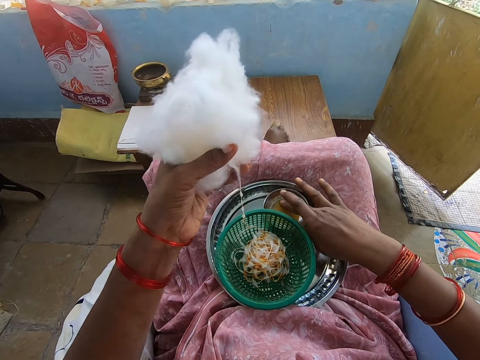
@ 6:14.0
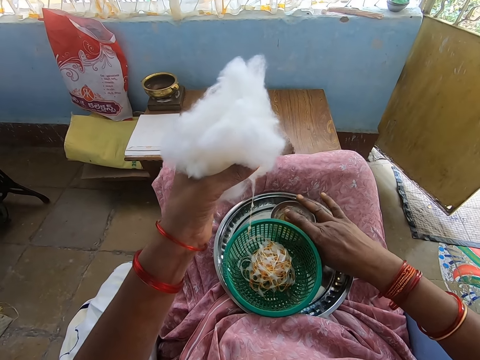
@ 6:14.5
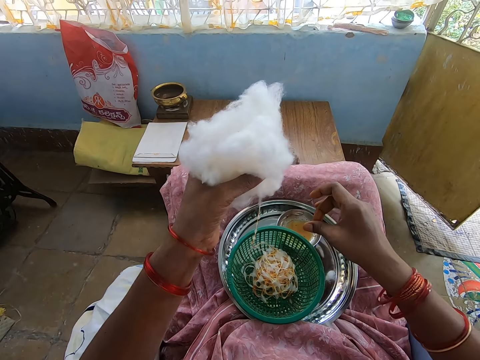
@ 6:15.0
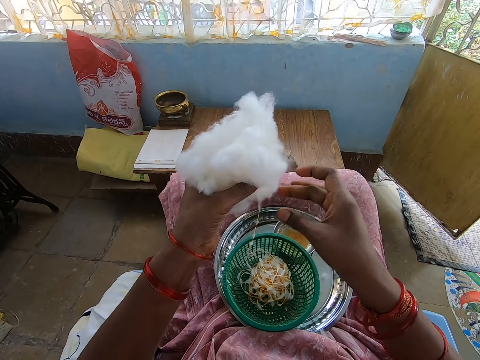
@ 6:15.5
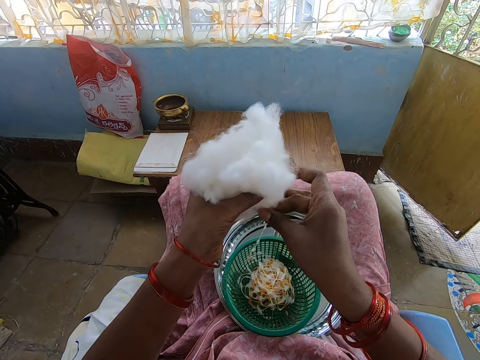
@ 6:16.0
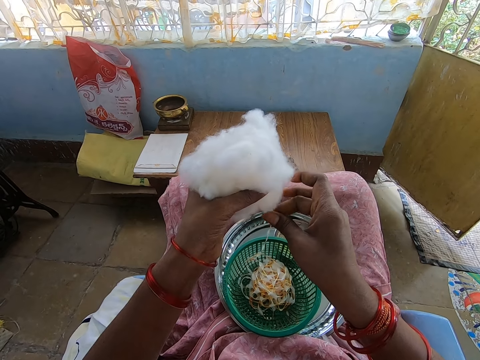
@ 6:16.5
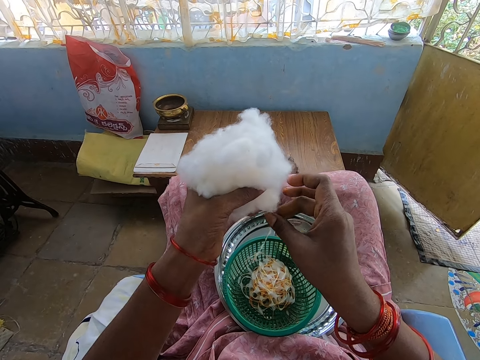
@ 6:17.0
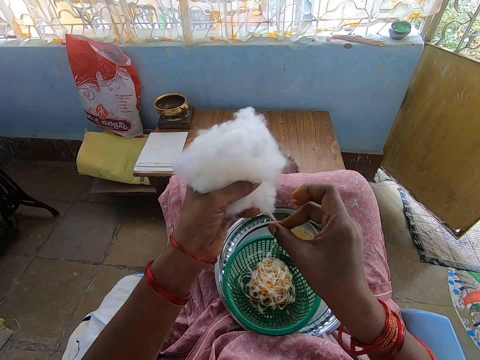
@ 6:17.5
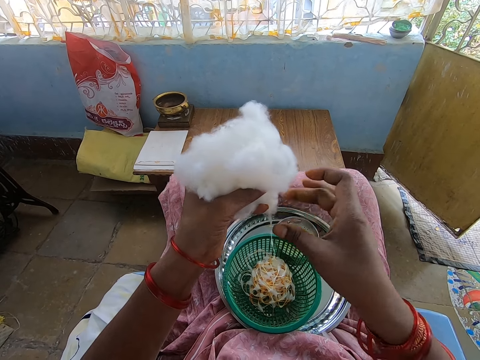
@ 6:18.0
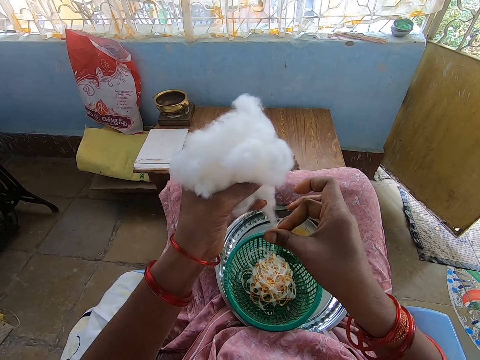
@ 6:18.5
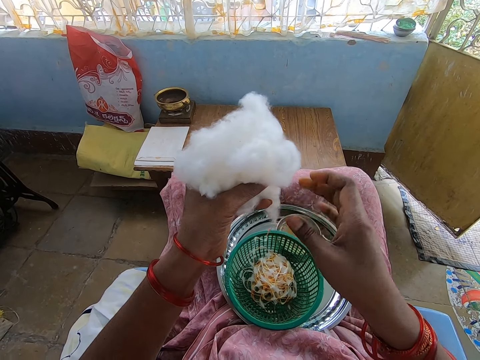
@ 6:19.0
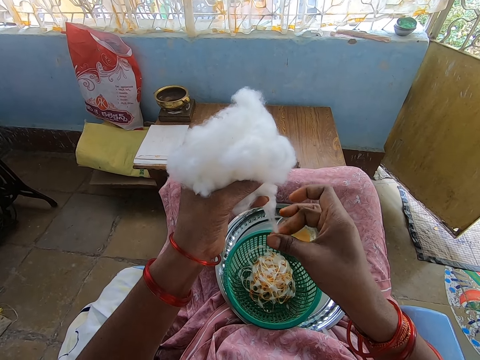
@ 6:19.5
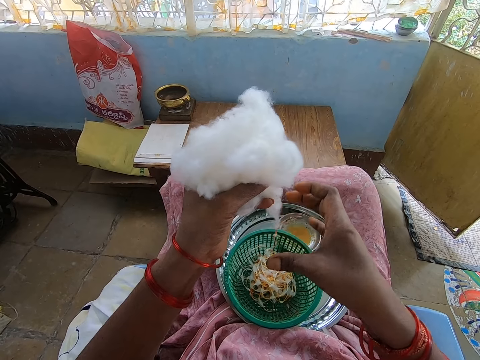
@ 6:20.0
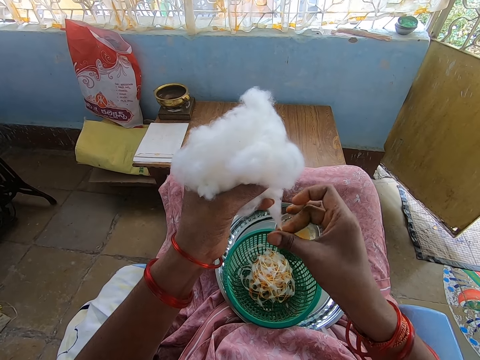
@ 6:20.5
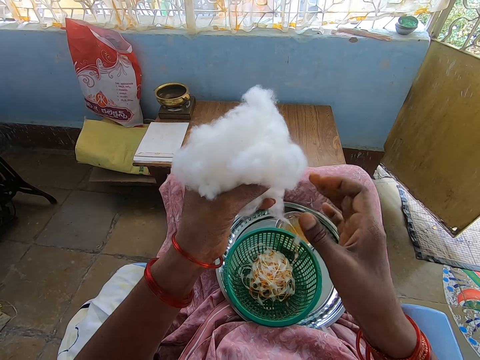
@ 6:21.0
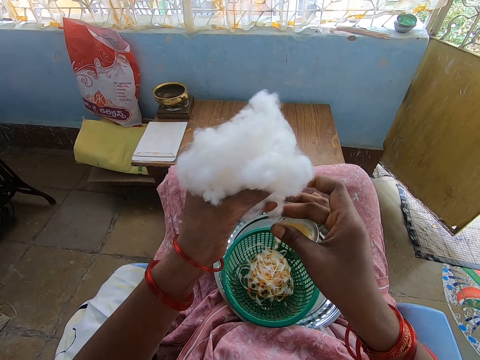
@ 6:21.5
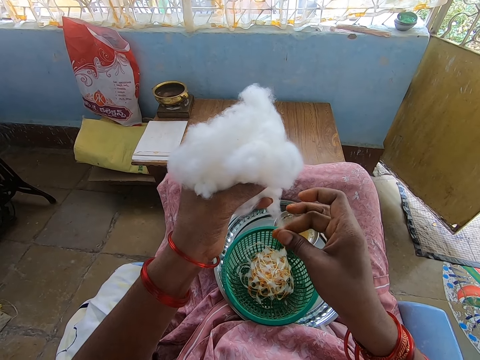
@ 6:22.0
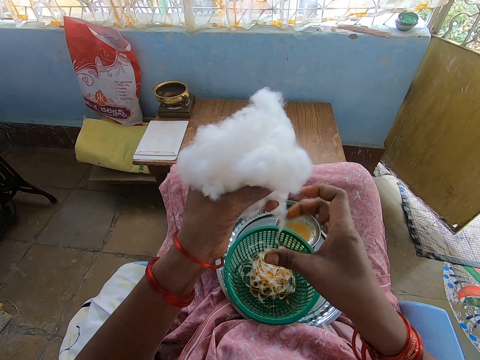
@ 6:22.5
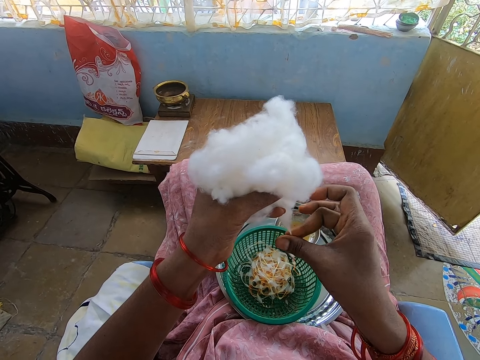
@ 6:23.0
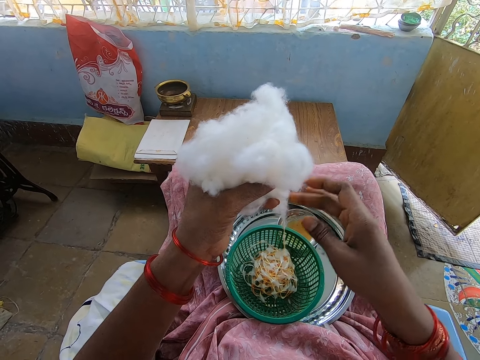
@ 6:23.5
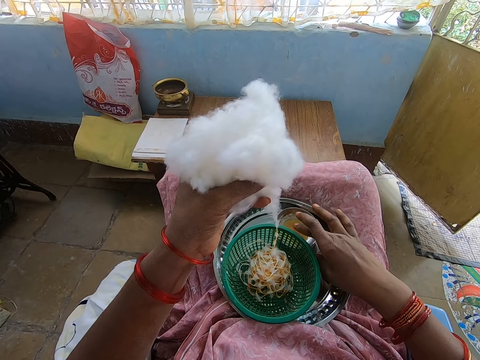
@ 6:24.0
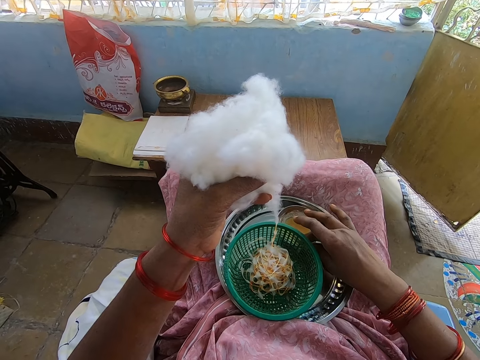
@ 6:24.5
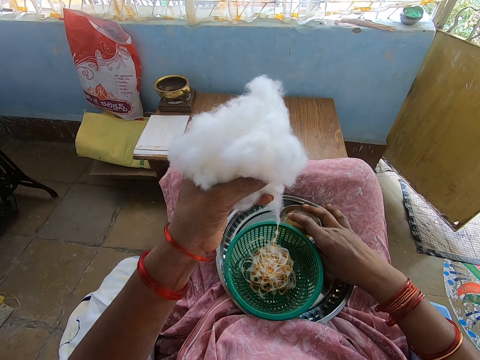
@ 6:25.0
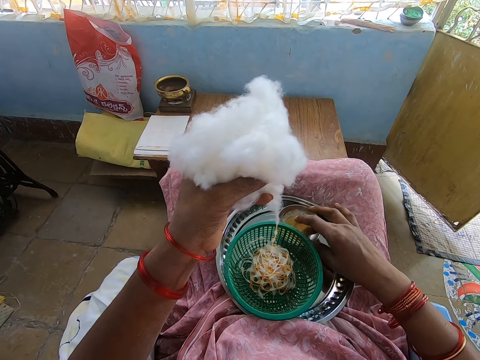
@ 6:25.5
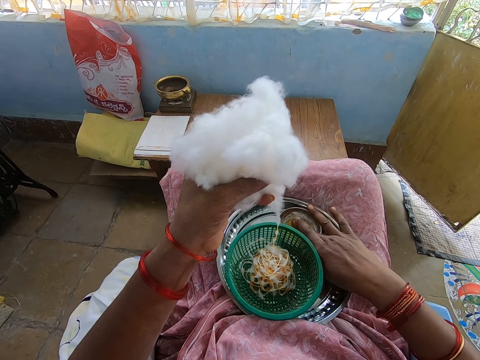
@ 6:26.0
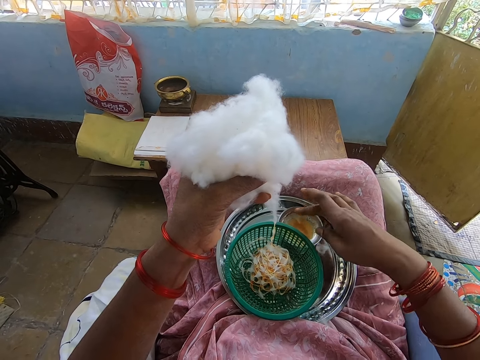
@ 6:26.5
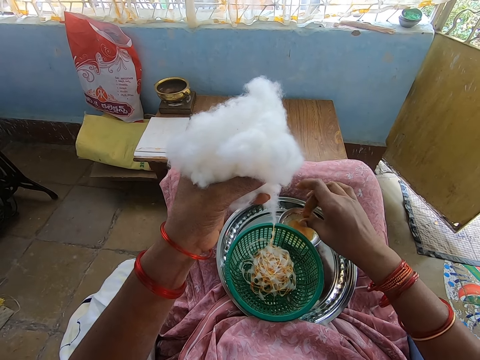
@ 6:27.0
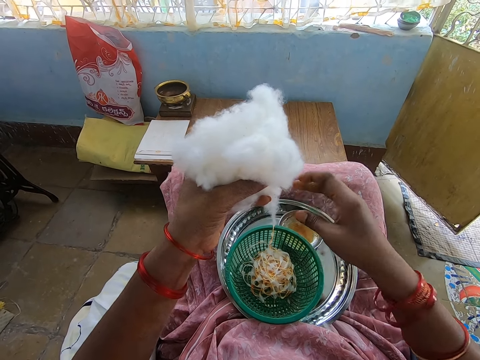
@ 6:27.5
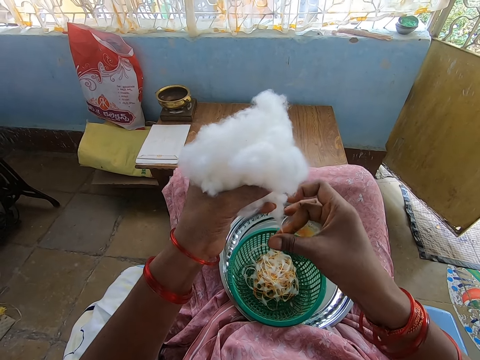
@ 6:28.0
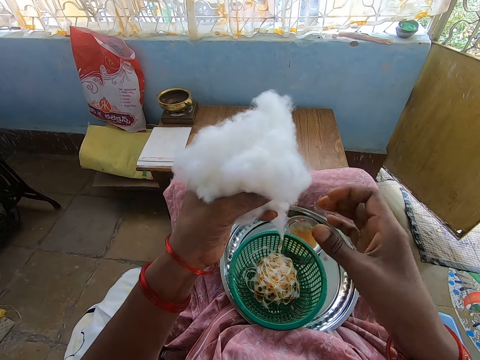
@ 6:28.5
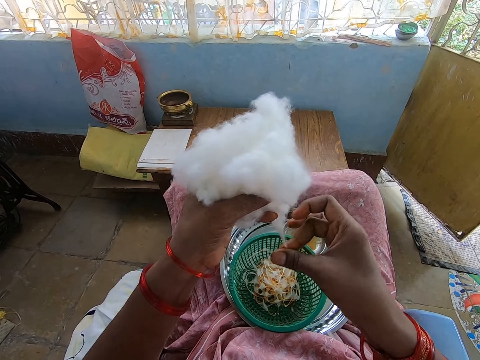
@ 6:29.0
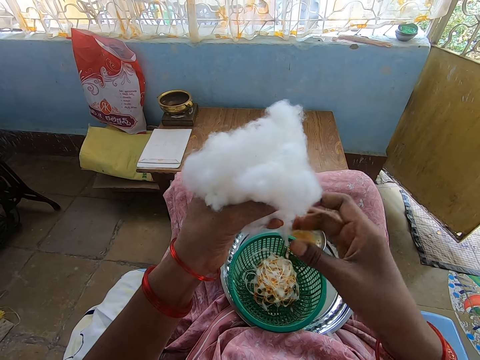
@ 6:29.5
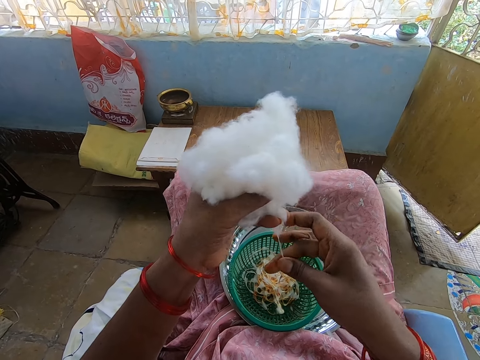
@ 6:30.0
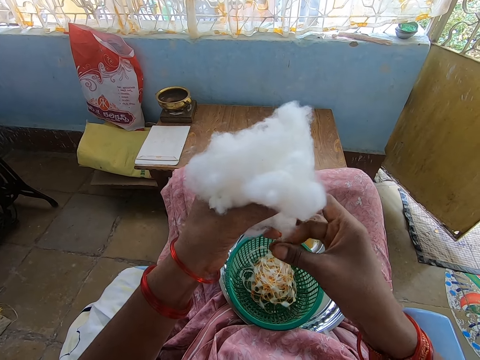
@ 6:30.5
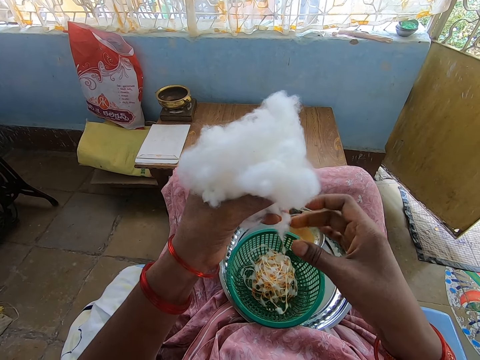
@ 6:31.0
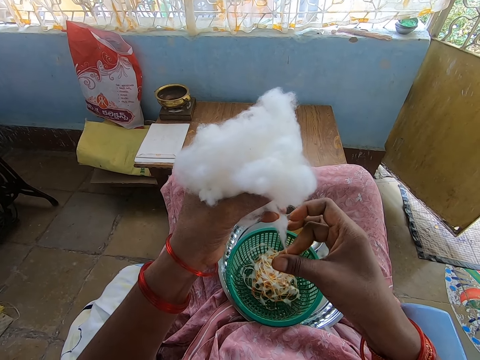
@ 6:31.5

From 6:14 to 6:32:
The camera wearer applies oil on her right hand from a bowl in a tray on her lap. She touches something. She rolls cotton with her right hand from the cotton ball in her left hand. She applies oil on her right hand from the bowl in the tray on her lap. She touches something. She rolls cotton with her right hand from the cotton ball in her left hand.

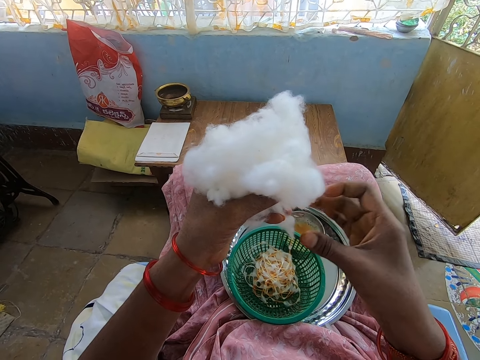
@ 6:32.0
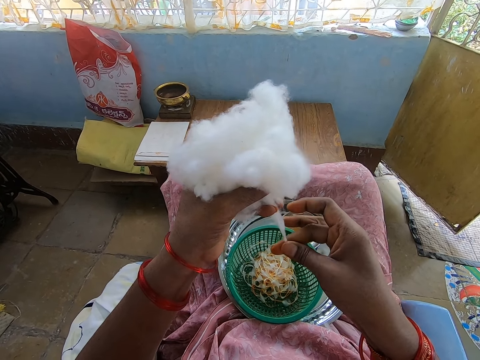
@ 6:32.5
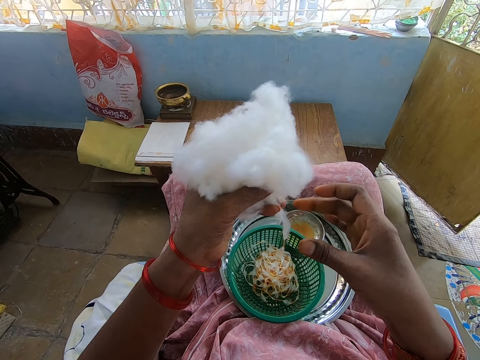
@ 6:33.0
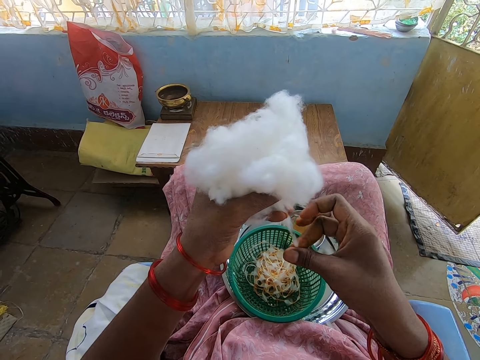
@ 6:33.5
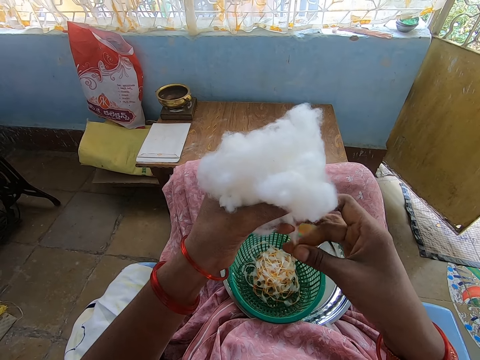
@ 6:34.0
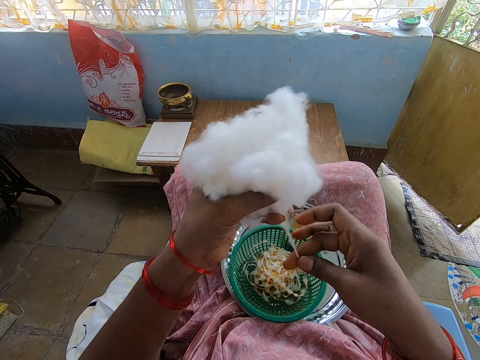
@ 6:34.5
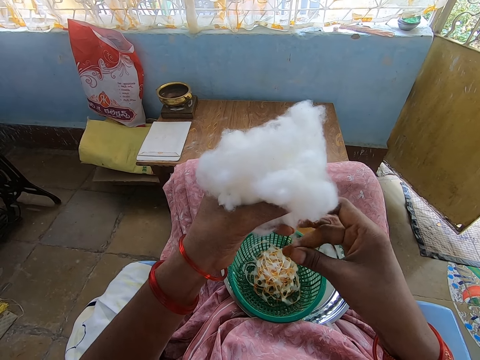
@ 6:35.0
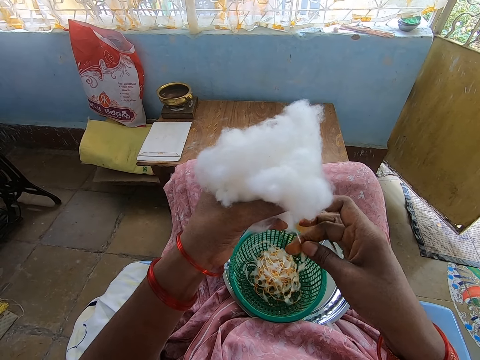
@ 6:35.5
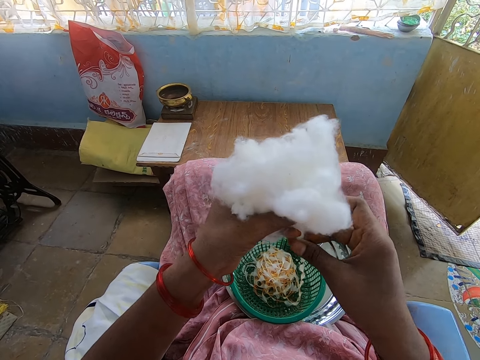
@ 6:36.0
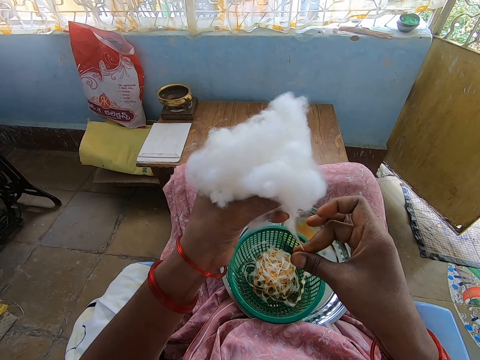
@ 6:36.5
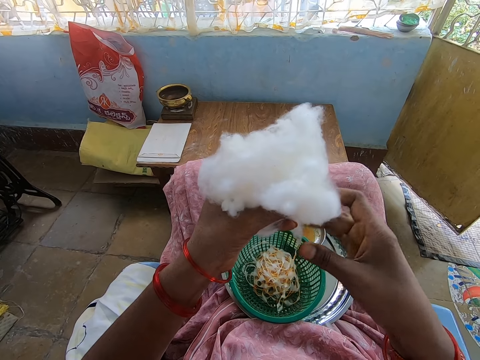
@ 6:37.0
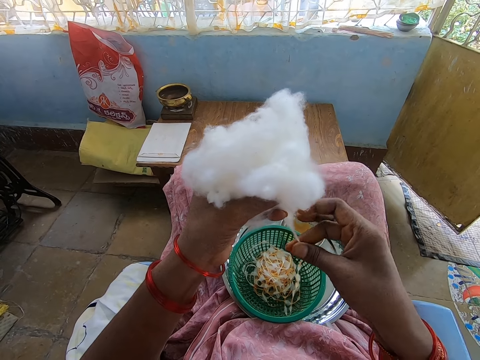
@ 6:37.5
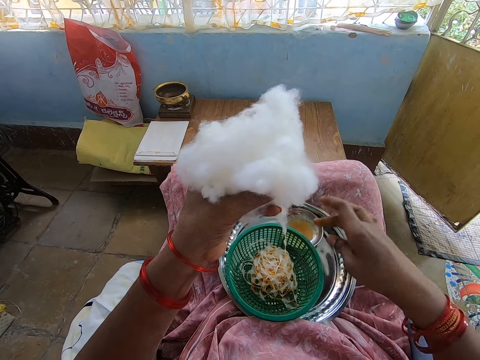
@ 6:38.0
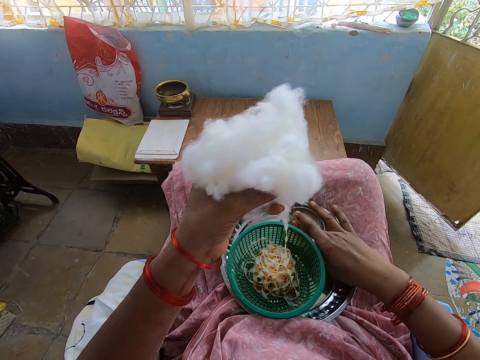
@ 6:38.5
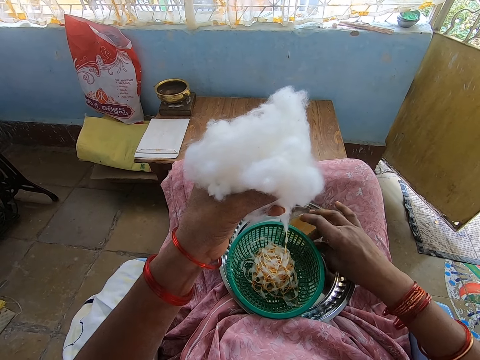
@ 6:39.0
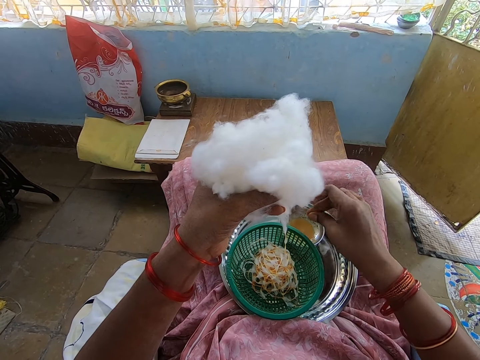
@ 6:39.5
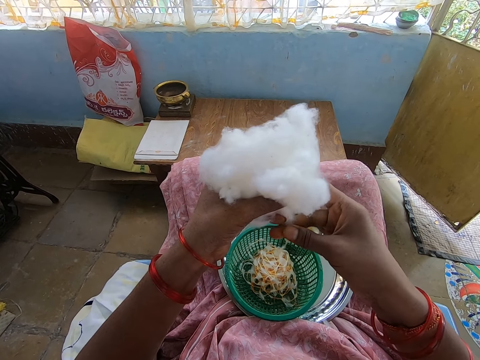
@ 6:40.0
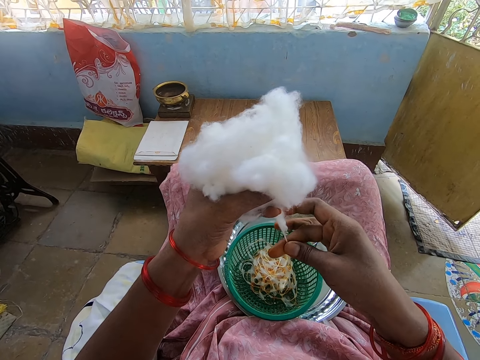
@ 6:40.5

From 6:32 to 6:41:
The camera wearer applies oil on her right hand from a bowl in a tray on her lap. She touches something. She rolls cotton with her right hand from the cotton ball in her left hand.
